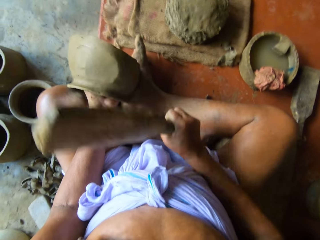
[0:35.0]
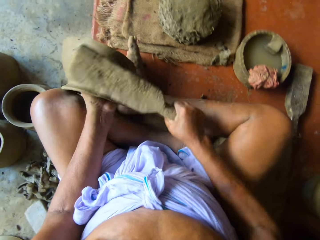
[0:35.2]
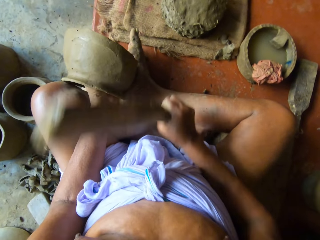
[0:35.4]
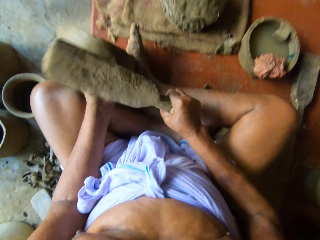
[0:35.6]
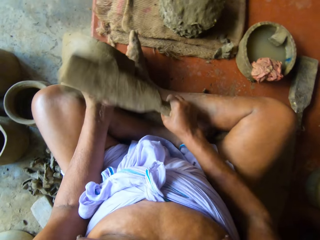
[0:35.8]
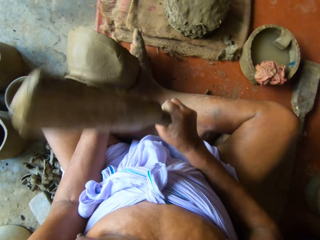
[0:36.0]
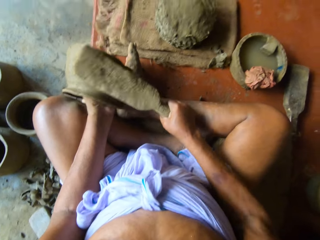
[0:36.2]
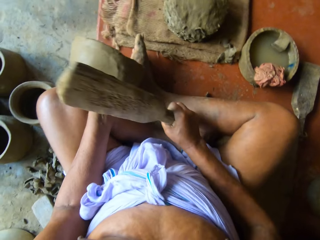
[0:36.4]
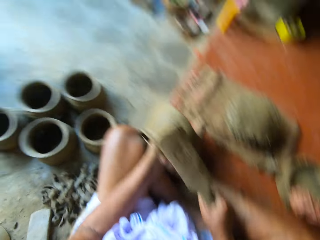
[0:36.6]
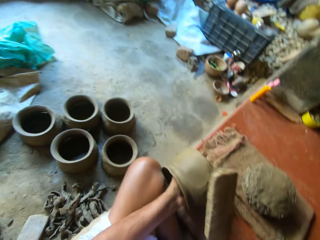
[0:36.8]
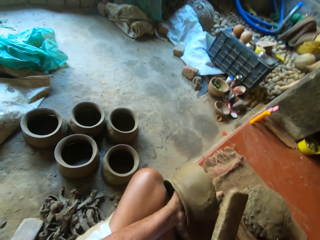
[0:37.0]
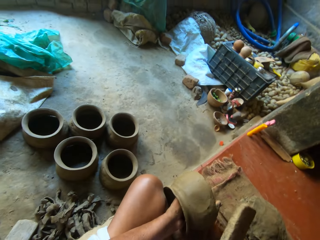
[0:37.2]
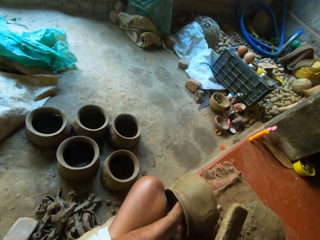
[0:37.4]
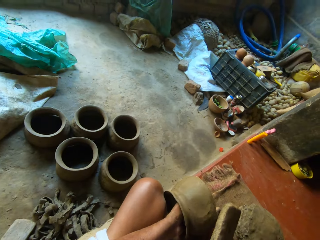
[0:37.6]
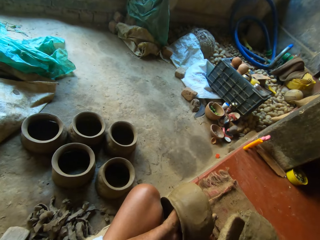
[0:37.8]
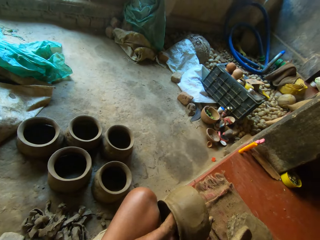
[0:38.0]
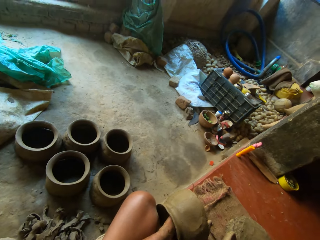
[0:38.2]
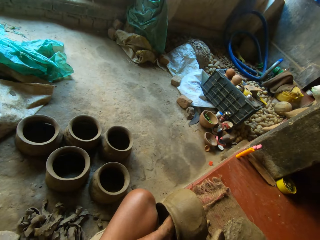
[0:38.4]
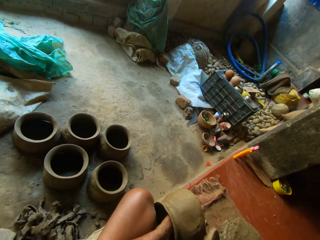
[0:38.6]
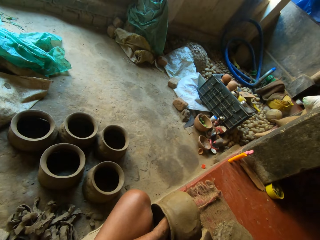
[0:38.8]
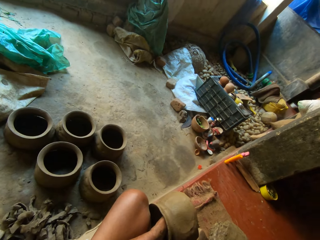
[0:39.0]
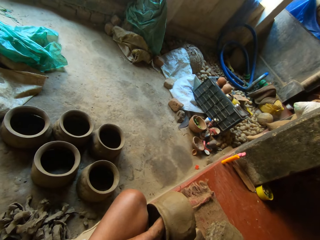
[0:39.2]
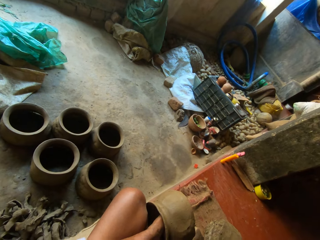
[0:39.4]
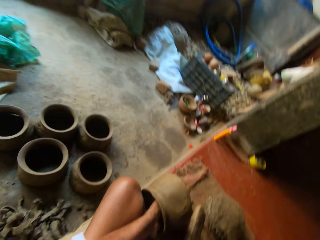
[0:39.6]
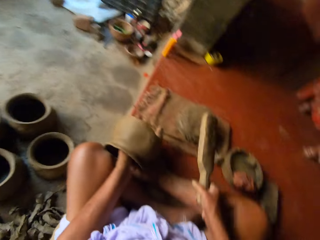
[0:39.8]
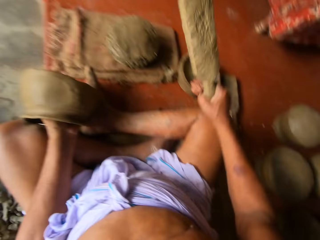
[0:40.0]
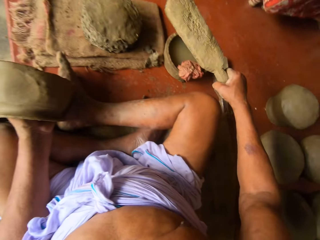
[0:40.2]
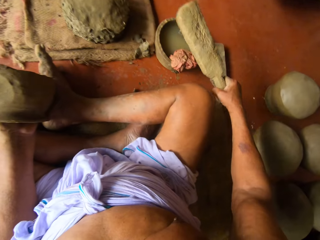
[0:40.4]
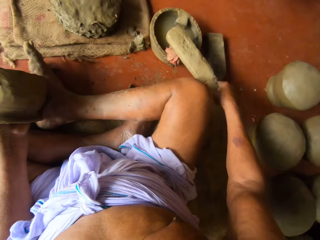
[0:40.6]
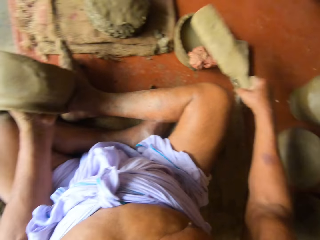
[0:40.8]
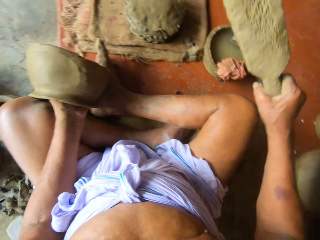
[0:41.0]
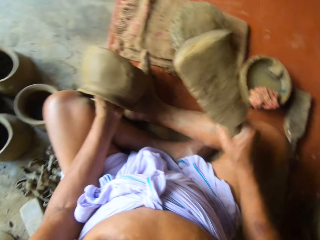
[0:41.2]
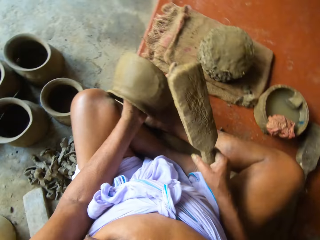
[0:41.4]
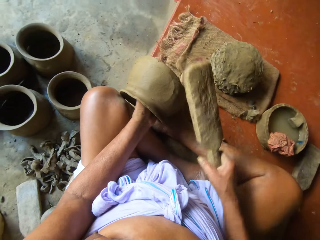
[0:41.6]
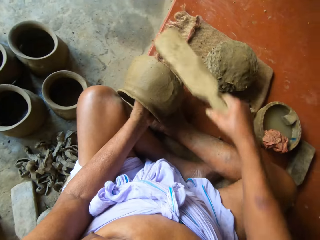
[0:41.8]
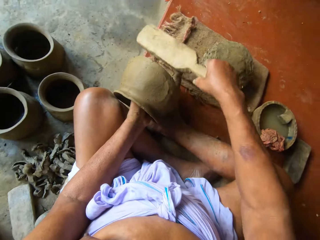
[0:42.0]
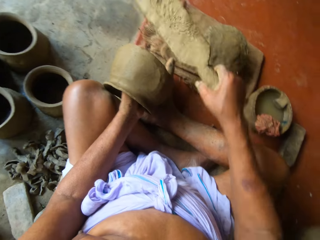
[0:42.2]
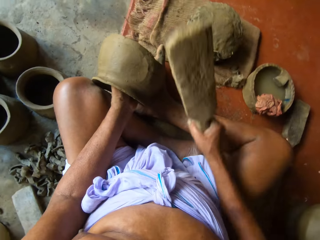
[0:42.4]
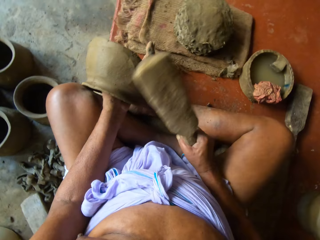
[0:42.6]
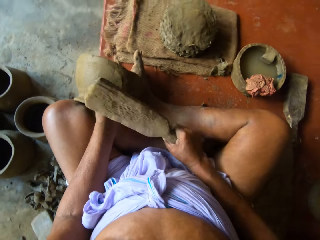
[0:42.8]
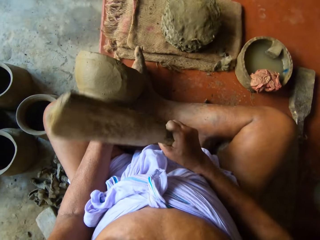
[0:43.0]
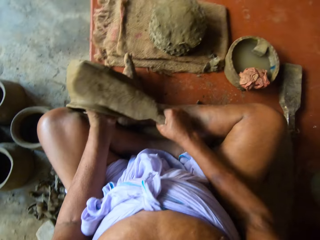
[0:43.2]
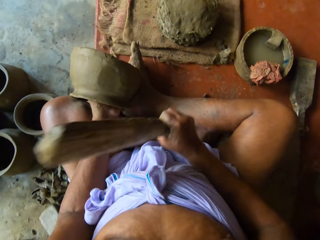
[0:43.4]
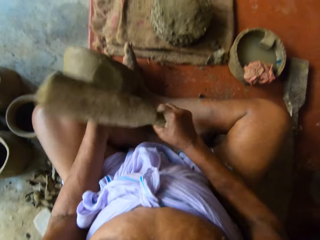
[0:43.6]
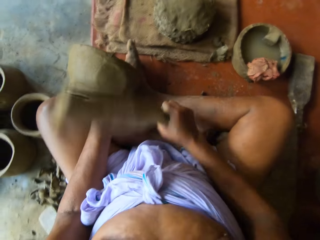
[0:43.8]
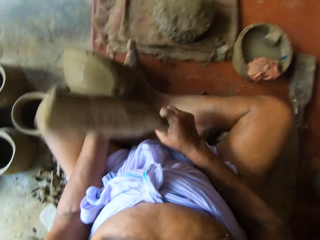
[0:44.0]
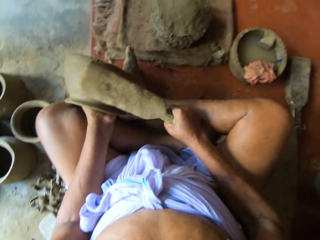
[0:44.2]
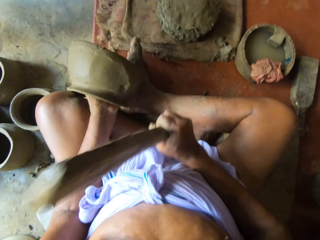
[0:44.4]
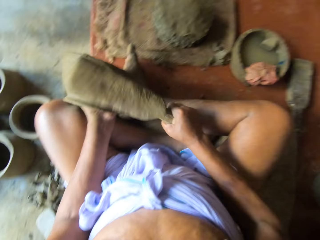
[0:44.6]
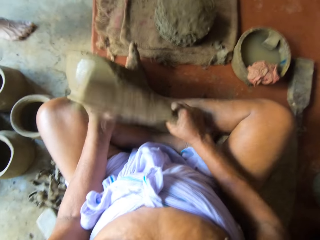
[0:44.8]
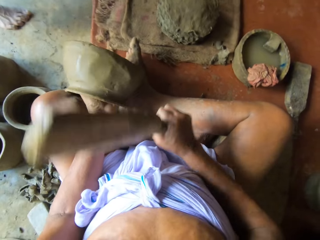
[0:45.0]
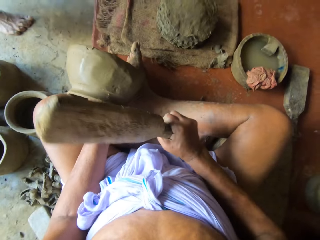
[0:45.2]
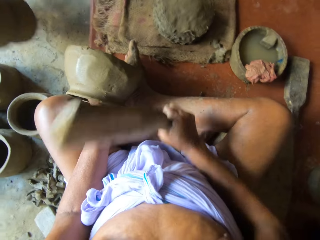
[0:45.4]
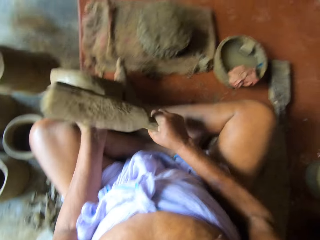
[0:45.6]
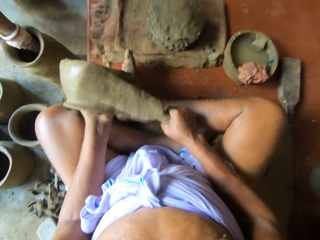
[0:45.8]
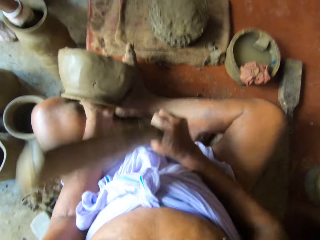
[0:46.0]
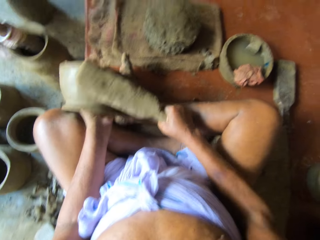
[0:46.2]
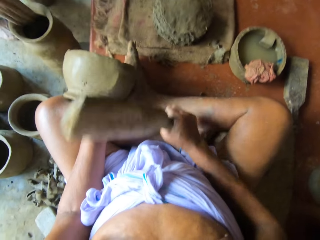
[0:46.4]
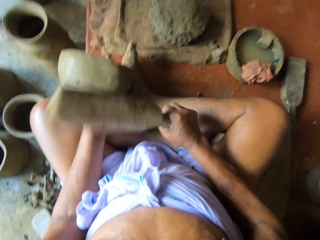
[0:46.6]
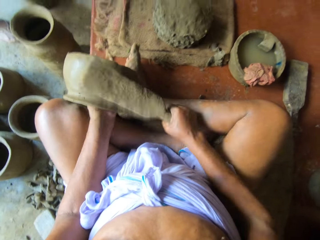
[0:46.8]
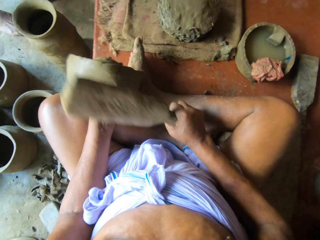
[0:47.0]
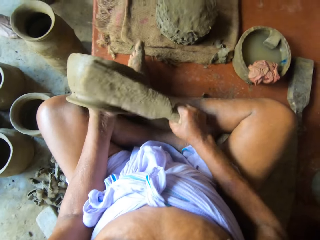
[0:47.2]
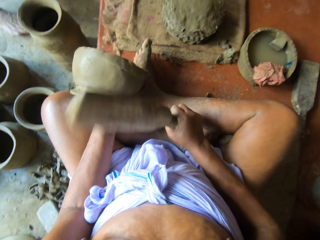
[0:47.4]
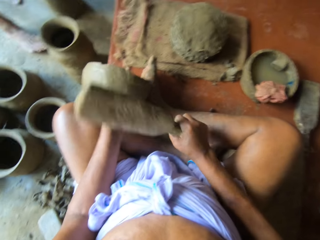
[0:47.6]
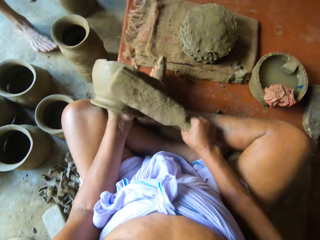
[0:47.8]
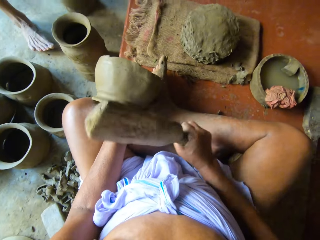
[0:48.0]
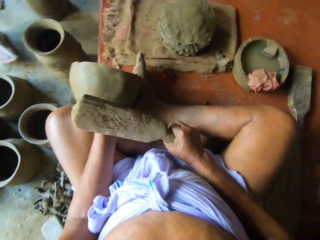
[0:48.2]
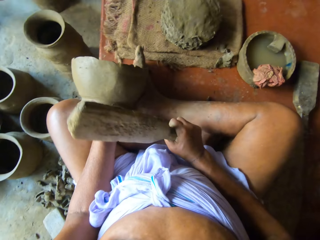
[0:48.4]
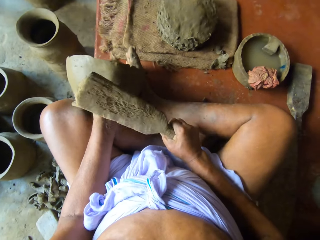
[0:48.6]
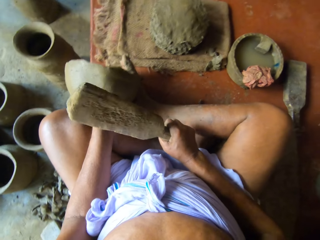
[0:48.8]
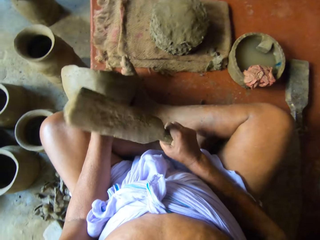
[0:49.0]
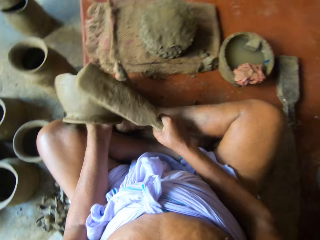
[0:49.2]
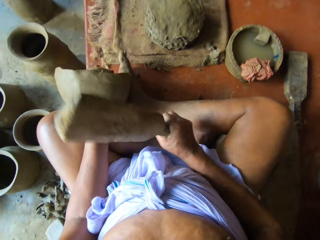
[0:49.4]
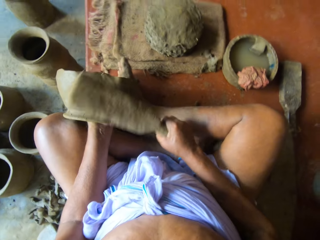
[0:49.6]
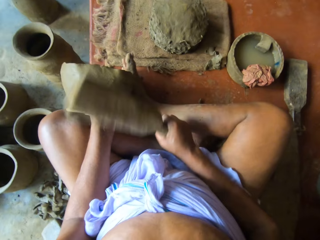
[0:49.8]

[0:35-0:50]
The camera wearer talks to a man. He taps the cloth on the bowl of water on the platform with the paddle in his right hand. He puts the wood in the dish with water. He looks around. He beats the clay pot on his left hand against the clay anvil in his left hand with the paddle in his right hand. He shapes the pot with the wood. The man puts a clay pot on the floor with his right hand. He puts a clay pot on the floor with his left hand.

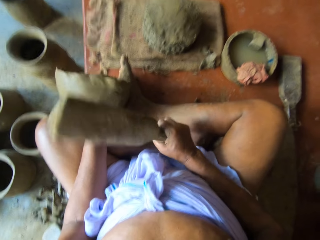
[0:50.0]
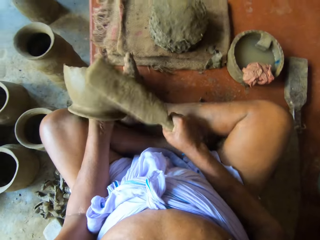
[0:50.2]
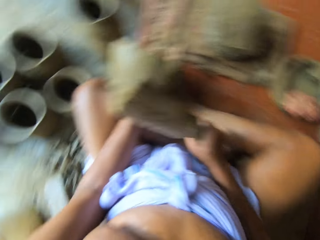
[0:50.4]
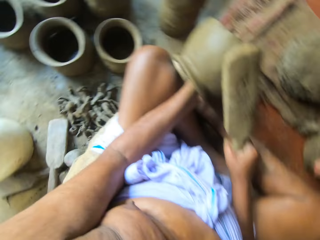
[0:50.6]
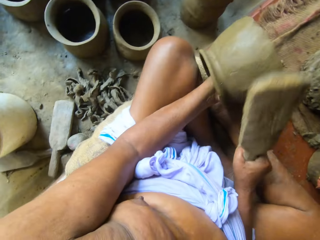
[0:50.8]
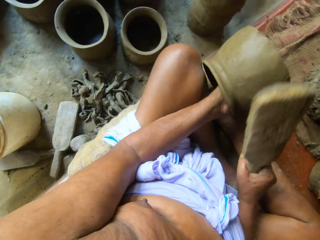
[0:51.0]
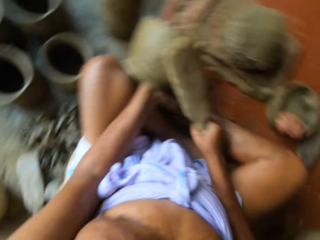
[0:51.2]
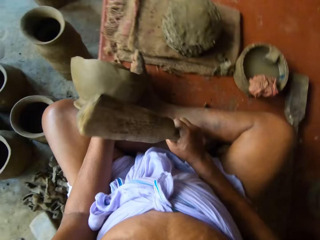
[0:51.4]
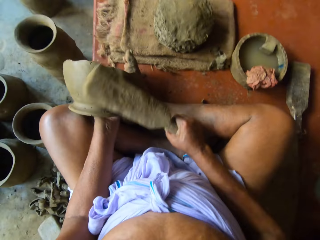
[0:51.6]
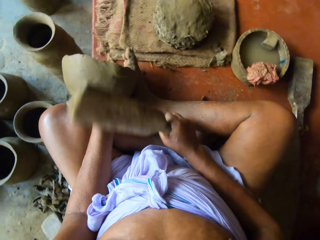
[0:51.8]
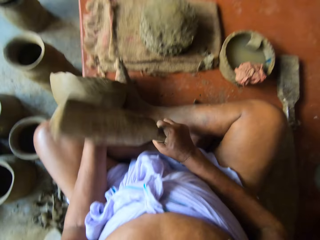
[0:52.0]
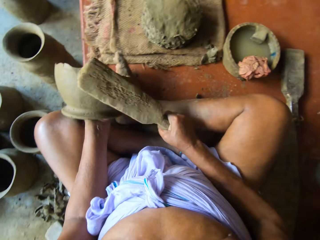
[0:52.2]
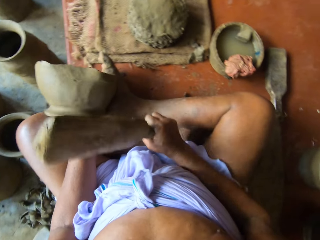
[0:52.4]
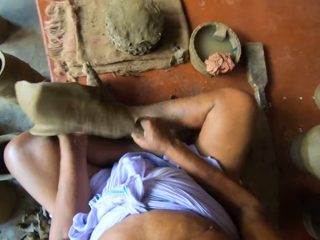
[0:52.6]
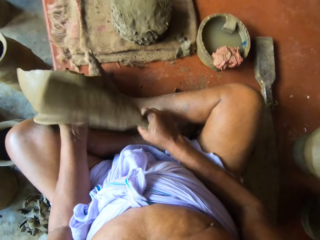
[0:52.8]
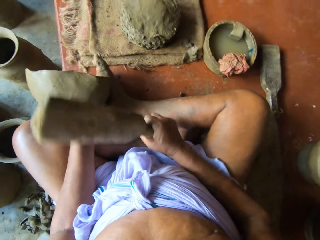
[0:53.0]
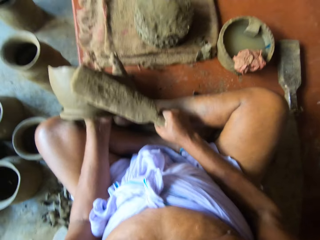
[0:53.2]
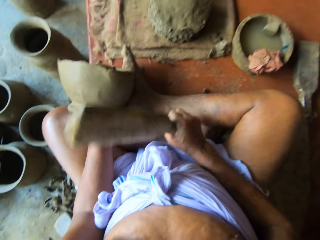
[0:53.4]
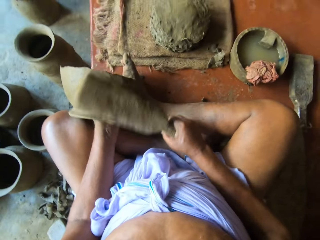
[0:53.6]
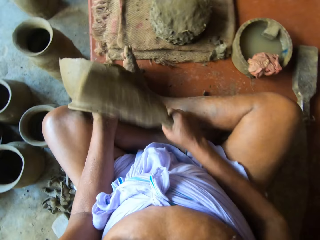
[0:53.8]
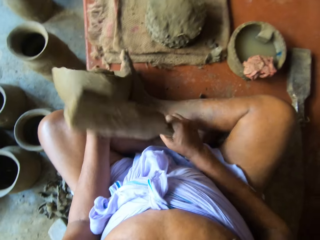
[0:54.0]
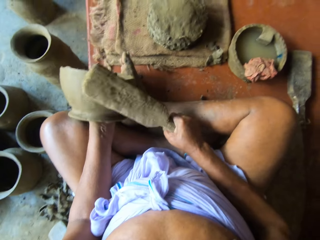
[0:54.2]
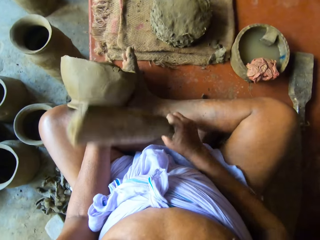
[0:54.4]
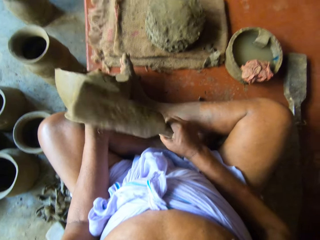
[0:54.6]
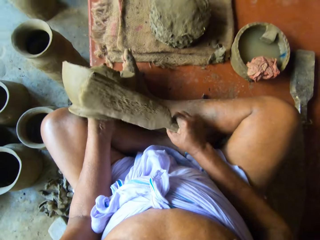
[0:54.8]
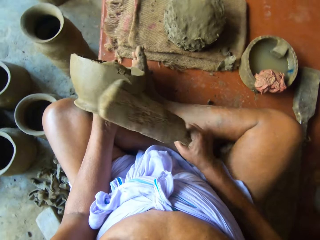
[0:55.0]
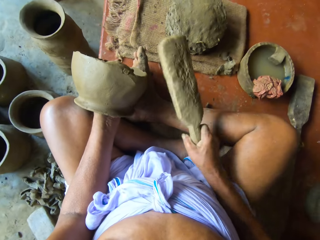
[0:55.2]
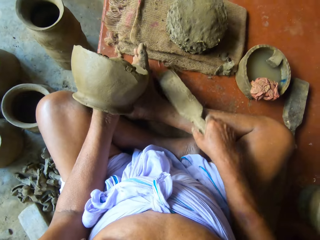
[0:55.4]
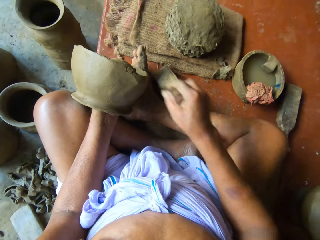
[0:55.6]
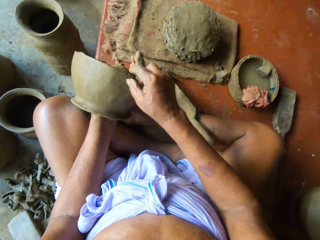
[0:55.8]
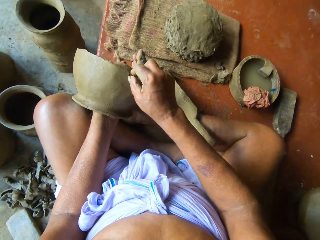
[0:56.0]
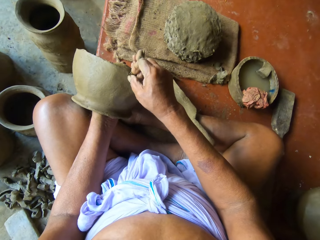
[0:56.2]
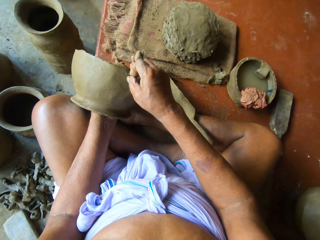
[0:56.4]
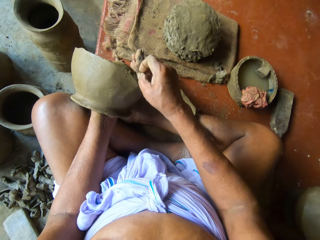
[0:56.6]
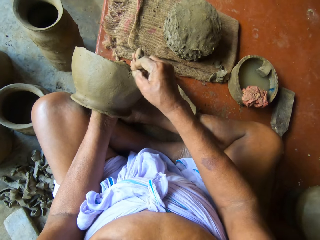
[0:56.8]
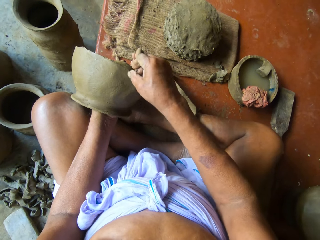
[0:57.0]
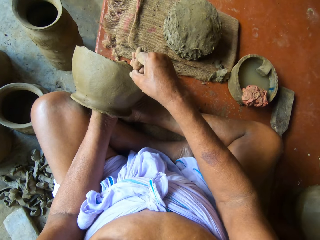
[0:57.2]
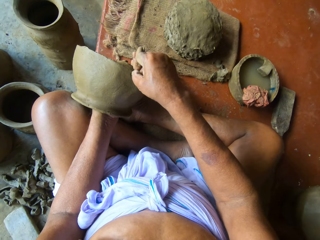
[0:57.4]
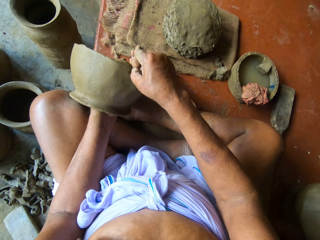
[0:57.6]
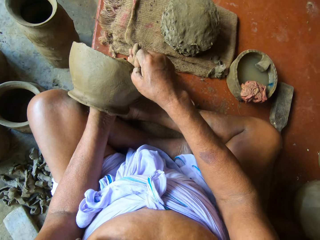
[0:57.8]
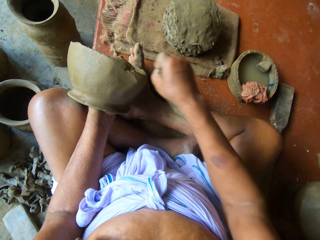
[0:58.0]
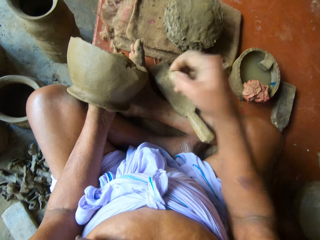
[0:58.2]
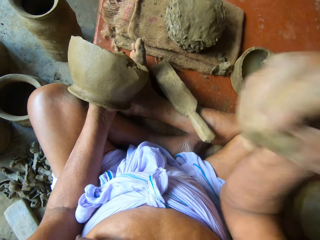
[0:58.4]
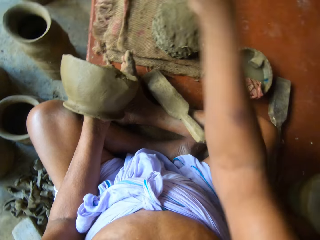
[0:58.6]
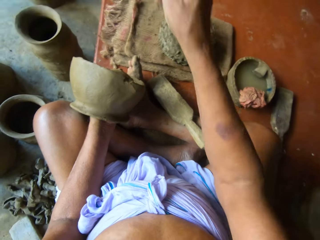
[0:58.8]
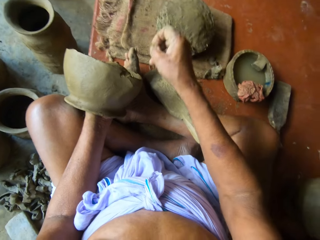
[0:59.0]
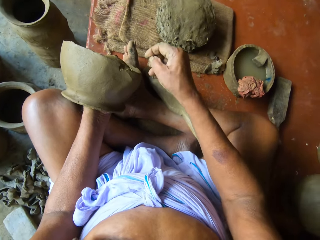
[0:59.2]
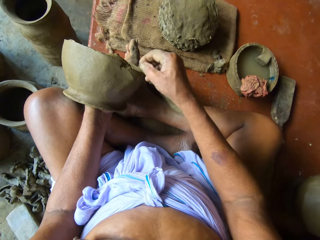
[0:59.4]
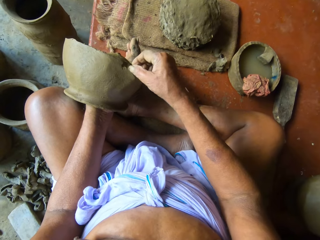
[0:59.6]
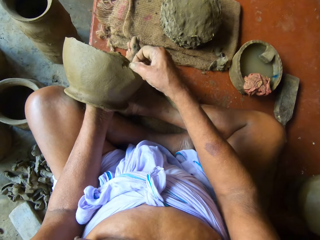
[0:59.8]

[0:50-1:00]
The camera wearer puts the paddle on his right leg with his right hand. He removes fragments of clay from the clay pot in his left hand with his right hand. He touches the molded pot. He tosses the fragments of clay on the floor with his right hand. He removes a fragment of clay from the clay pot in his left hand with his right hand.
